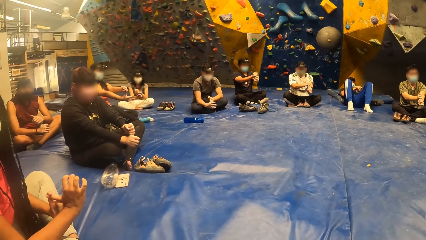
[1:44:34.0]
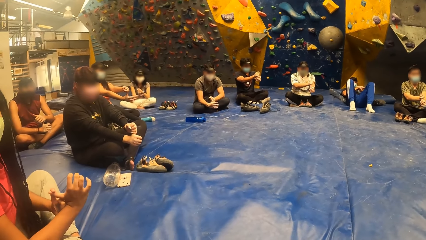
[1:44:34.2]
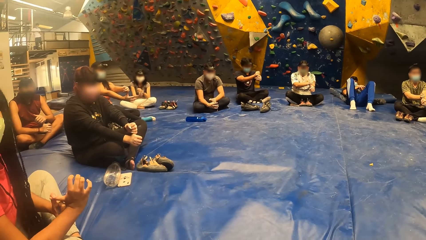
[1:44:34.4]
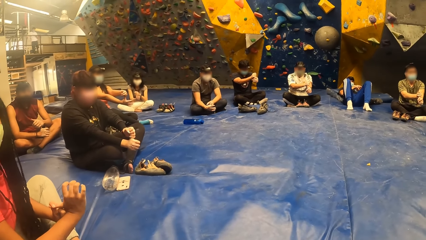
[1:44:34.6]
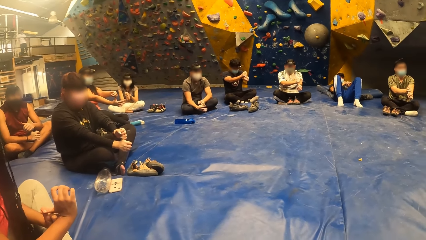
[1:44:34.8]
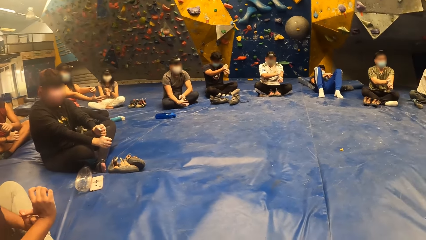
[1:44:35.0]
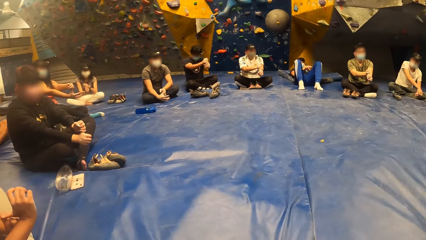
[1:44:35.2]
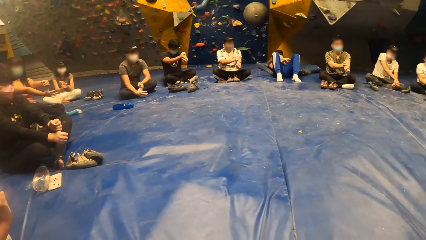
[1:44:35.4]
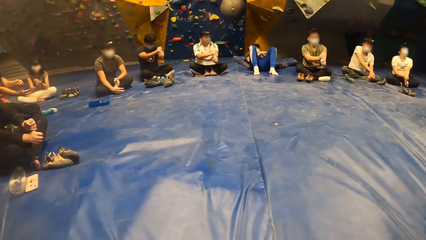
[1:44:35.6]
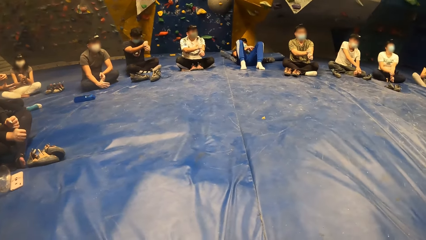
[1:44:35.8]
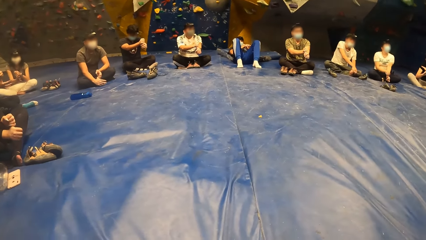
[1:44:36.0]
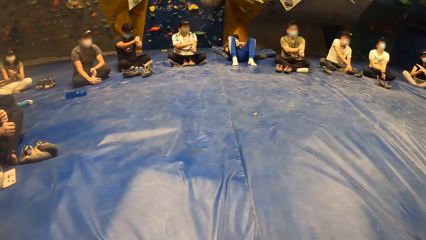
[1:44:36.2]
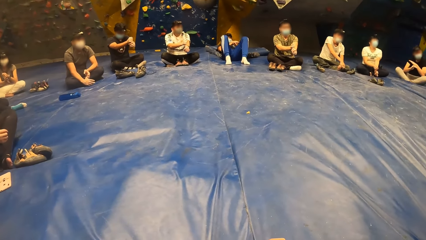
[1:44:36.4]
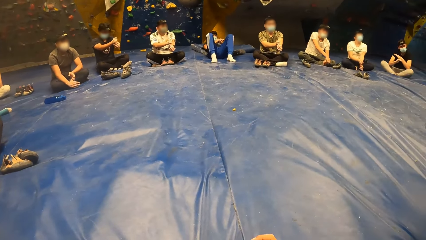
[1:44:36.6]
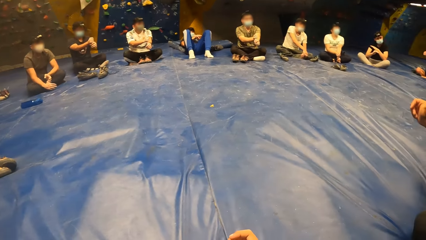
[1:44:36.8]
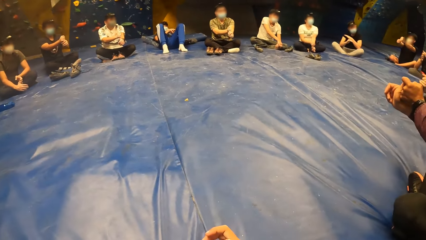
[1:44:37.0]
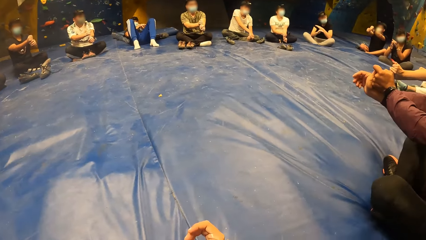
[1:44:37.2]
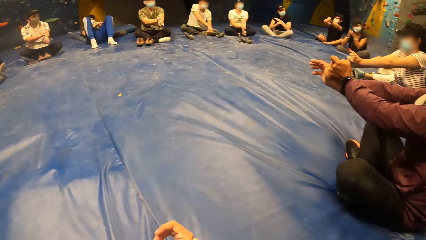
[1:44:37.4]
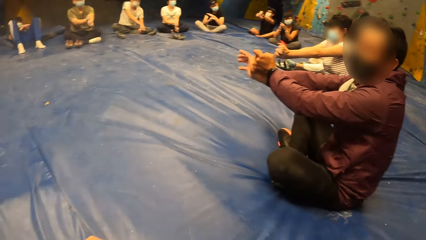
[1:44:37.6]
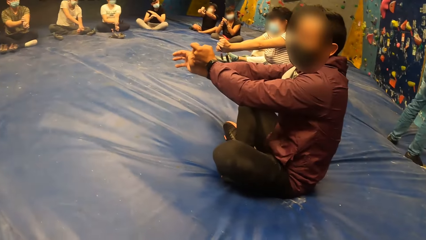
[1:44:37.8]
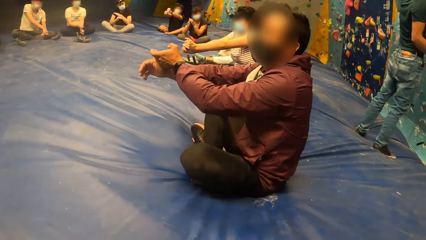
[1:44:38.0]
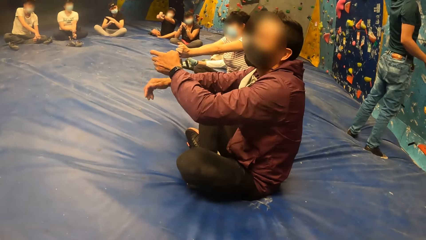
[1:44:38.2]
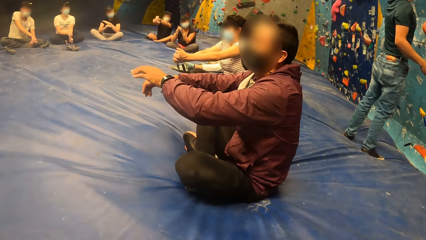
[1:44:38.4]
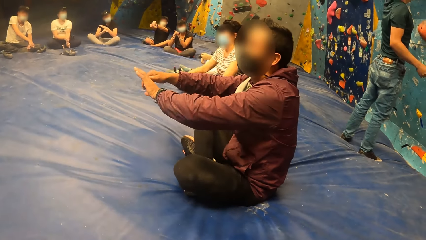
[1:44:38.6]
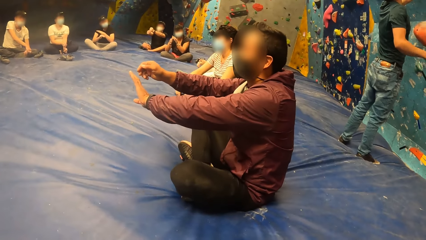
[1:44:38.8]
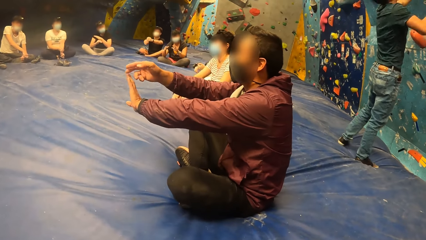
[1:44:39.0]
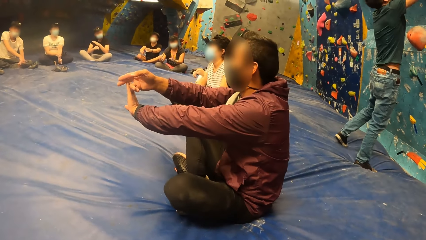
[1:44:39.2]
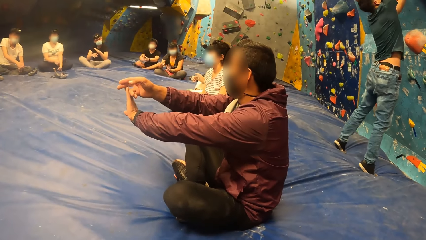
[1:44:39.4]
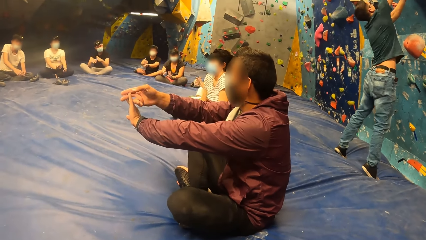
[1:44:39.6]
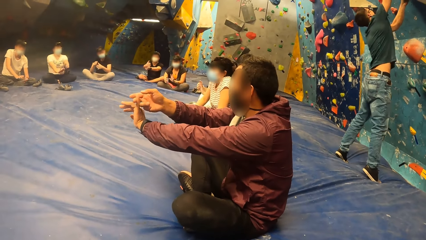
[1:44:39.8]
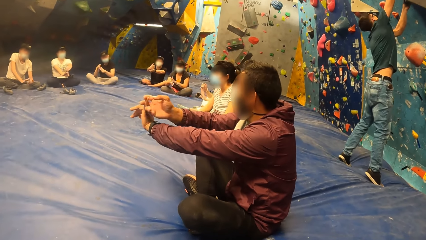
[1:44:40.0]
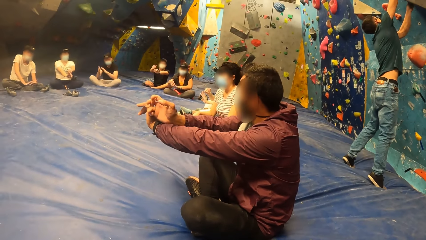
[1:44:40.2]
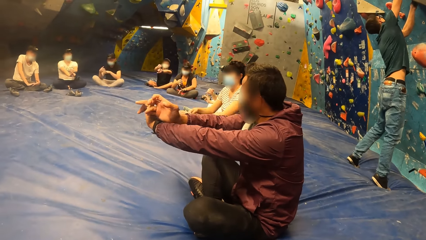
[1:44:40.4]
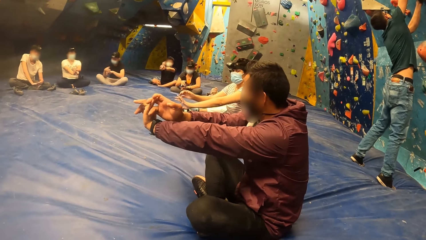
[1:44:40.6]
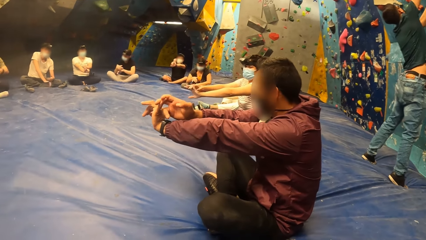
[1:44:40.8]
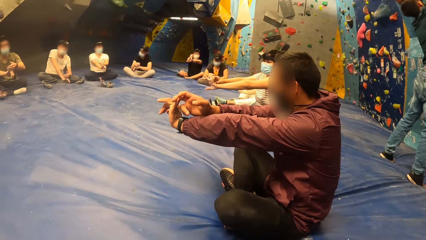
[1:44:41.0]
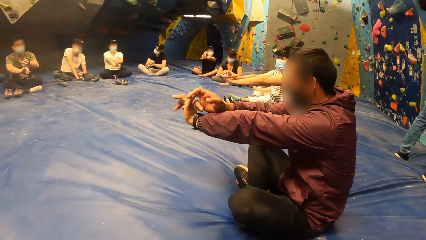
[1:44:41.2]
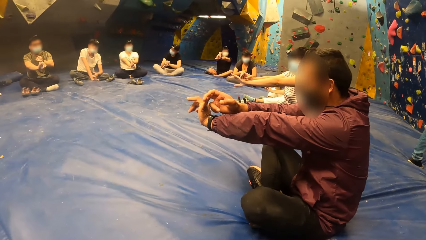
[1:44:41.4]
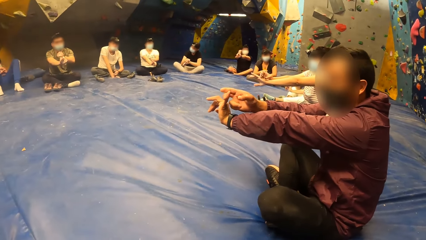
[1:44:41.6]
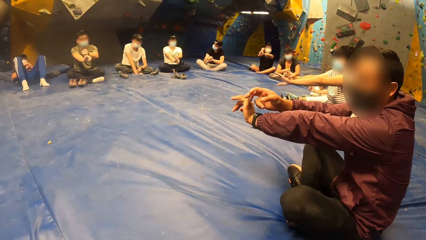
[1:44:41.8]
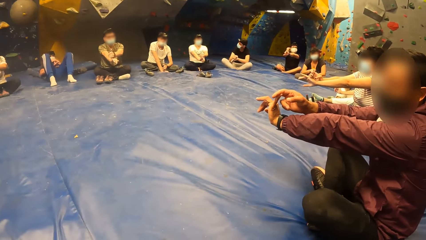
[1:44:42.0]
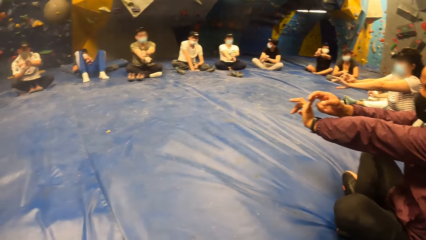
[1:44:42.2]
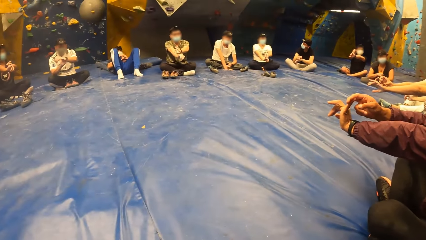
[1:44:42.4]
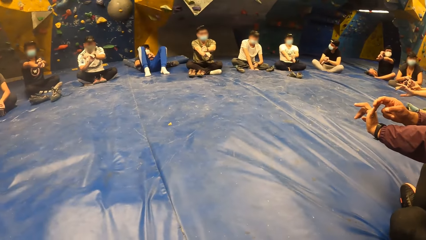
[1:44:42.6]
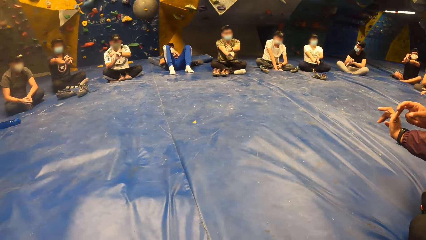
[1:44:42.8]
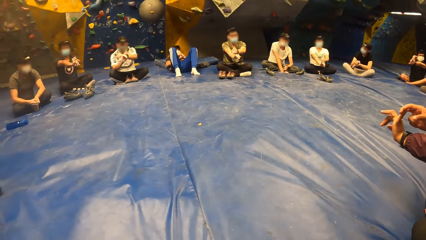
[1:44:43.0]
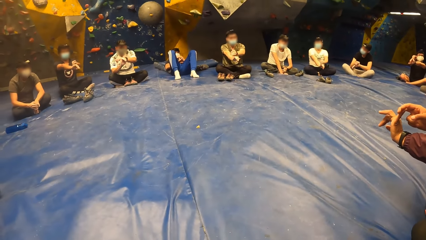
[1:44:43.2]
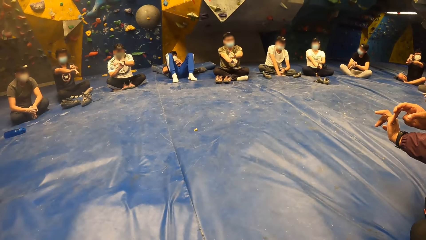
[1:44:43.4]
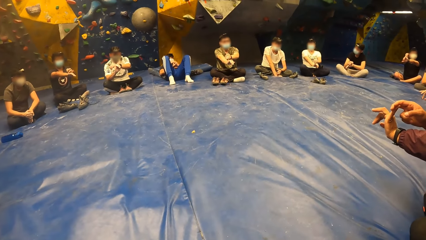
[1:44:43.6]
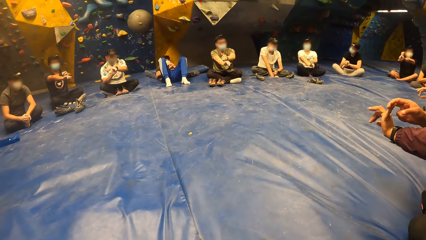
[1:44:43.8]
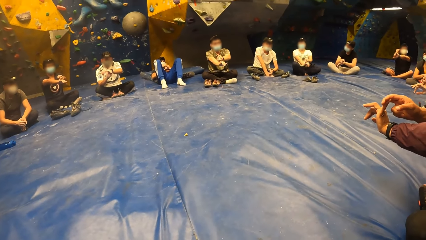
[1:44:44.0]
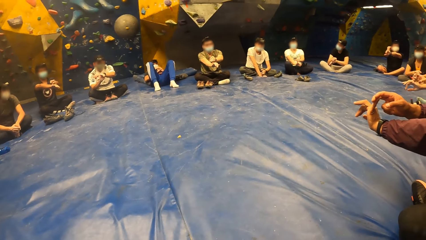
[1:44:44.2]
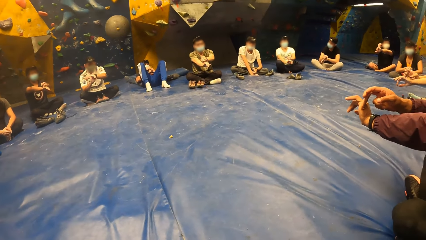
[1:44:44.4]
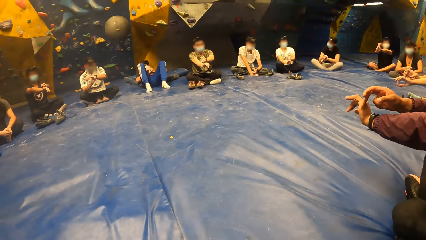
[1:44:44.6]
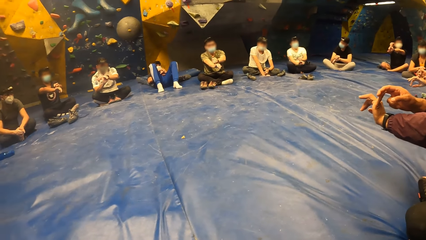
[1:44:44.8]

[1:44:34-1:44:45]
A man holds a finger on his left hand with his right hand with a group of people.

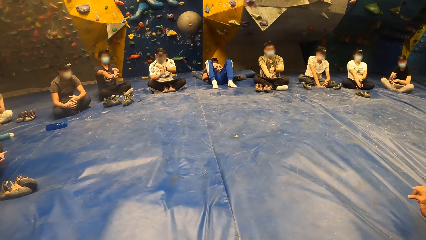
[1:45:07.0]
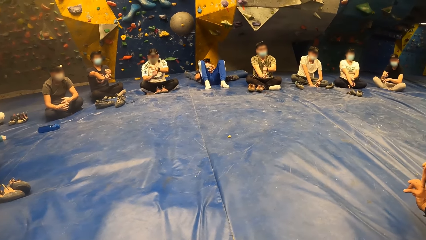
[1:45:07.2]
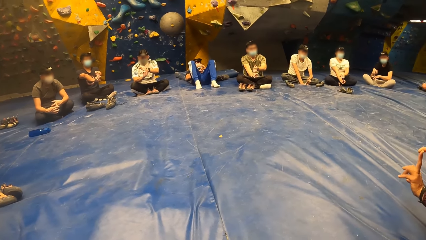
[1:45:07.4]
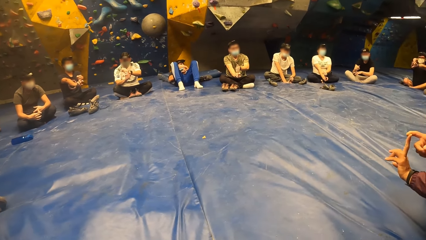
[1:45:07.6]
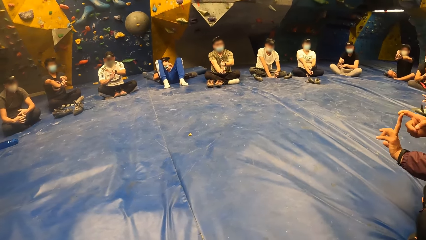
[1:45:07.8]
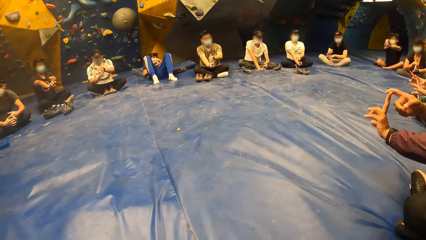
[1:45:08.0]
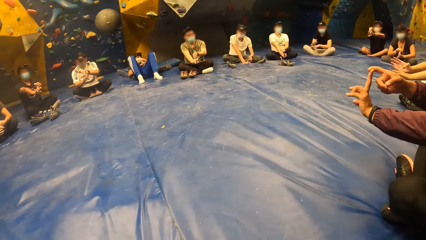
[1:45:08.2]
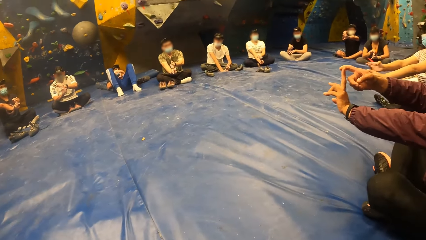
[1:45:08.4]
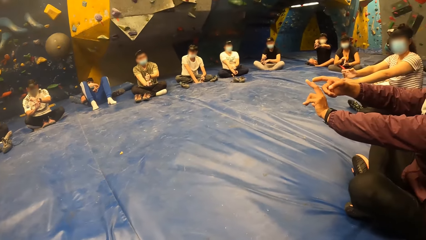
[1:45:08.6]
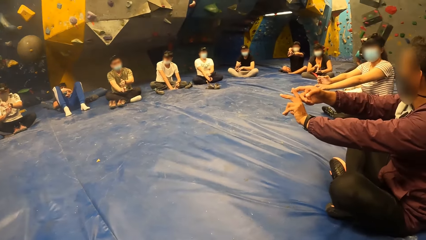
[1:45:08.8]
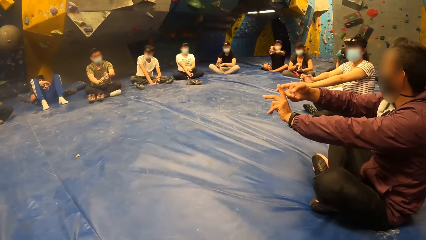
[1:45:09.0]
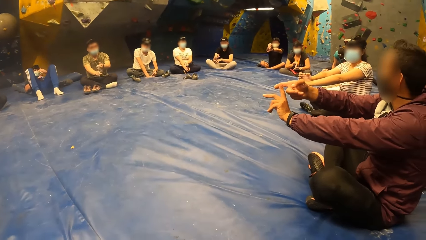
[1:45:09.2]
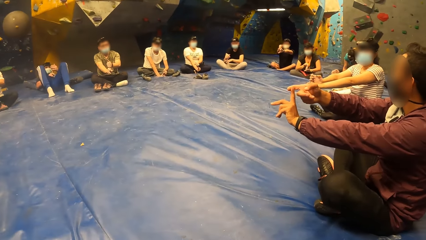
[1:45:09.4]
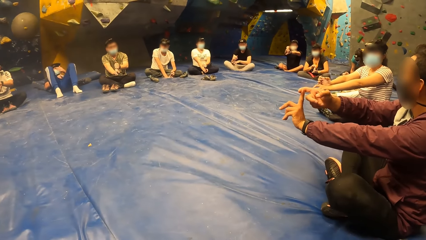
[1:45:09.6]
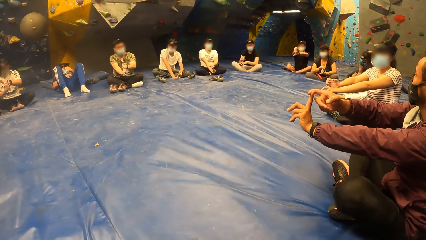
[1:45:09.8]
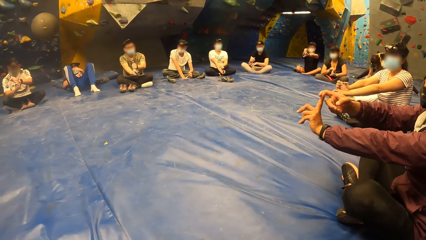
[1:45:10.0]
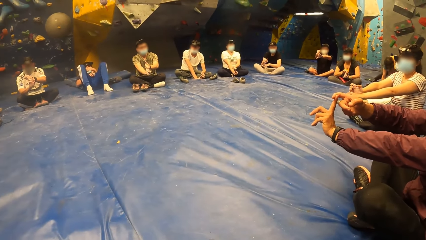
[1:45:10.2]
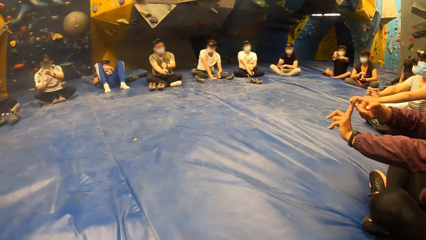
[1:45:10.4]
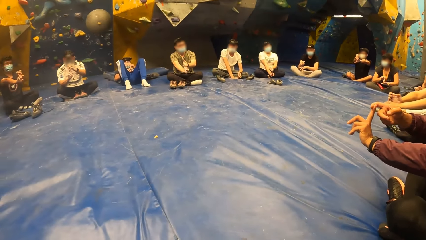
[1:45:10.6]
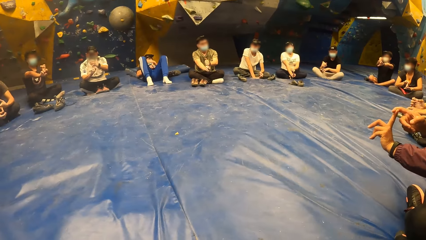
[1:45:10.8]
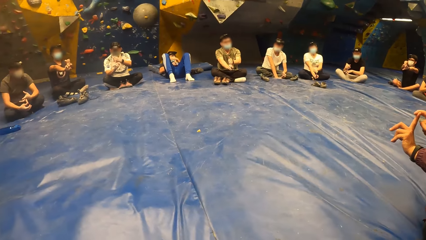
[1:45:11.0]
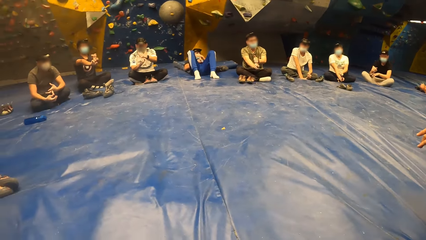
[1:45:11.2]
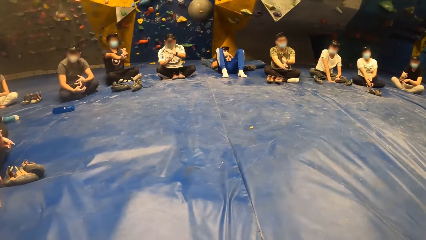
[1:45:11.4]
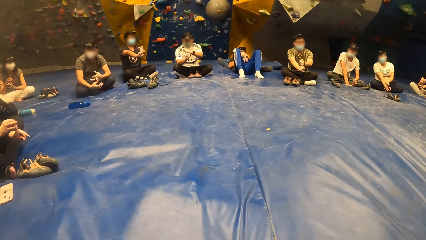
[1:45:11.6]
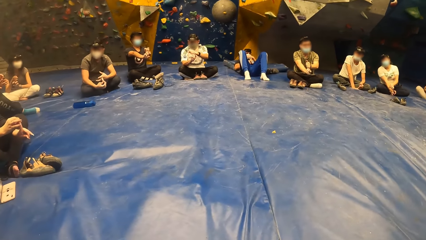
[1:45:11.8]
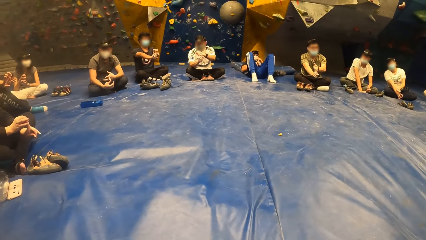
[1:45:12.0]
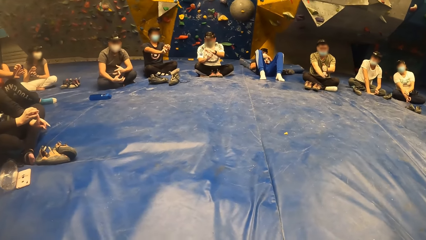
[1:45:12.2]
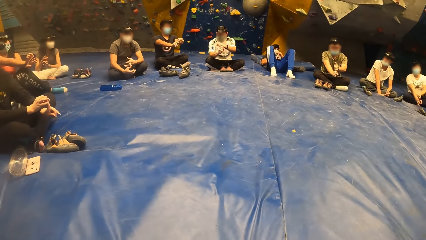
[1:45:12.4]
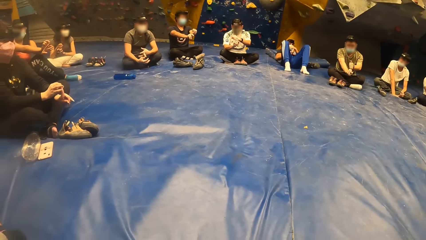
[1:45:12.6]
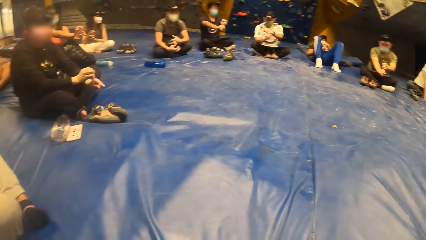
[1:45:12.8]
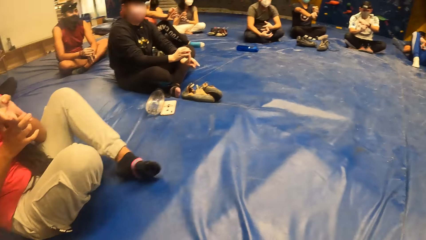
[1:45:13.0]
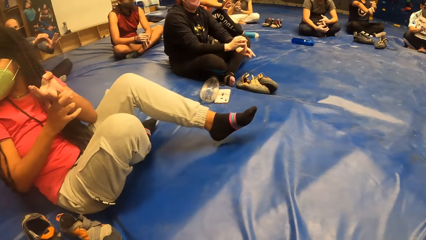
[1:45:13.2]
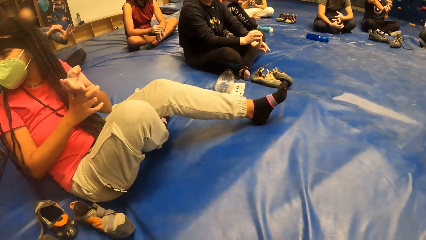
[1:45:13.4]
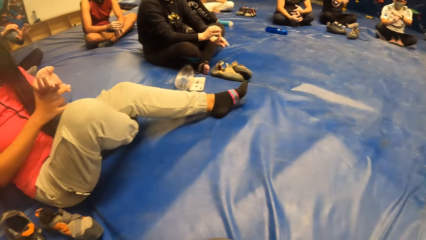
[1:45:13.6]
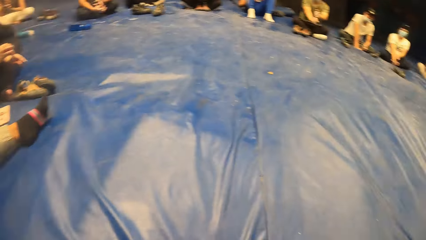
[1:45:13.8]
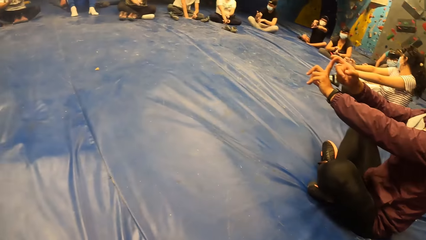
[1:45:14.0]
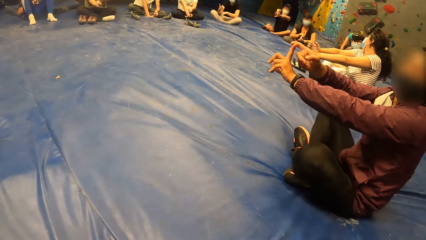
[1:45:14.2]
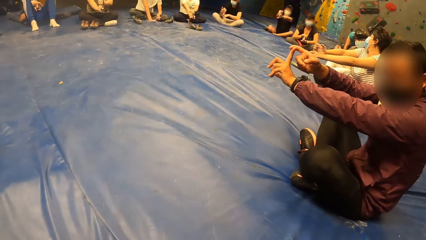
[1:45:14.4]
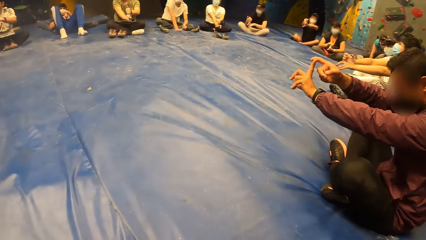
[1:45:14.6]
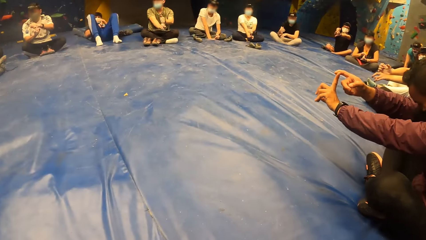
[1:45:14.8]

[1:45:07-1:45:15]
A man holds a finger on his left hand with his right hand with the group of people.
